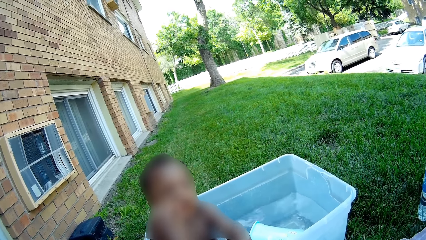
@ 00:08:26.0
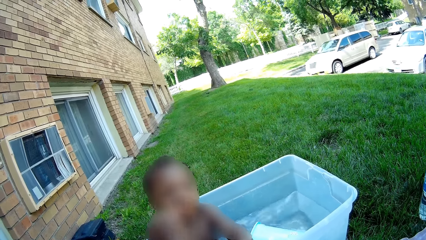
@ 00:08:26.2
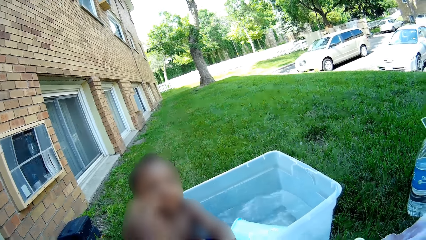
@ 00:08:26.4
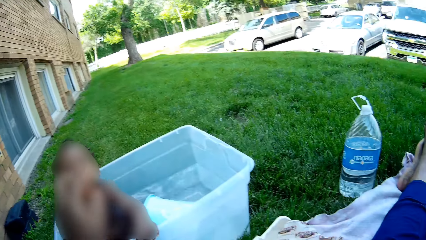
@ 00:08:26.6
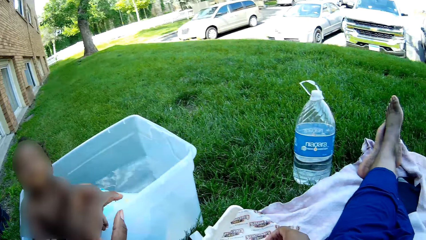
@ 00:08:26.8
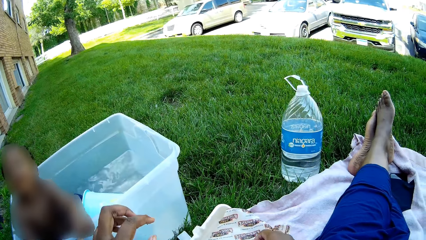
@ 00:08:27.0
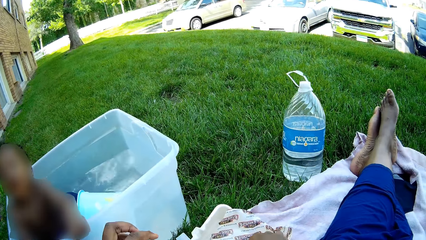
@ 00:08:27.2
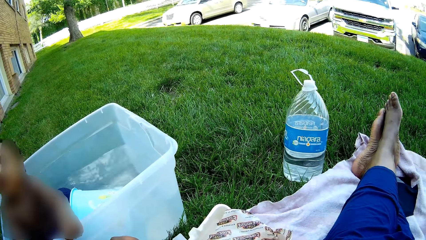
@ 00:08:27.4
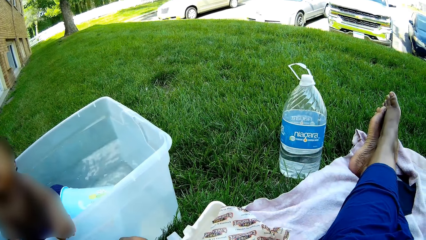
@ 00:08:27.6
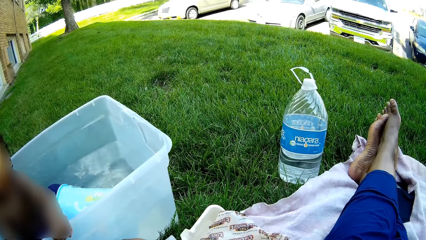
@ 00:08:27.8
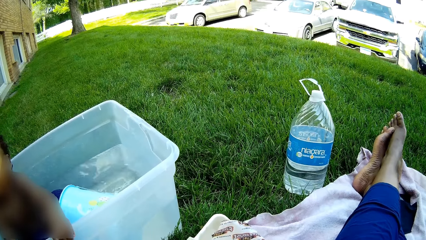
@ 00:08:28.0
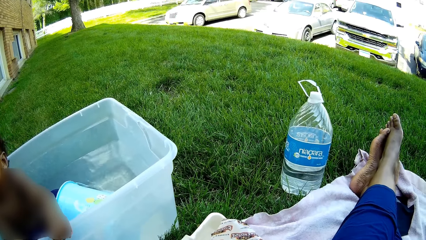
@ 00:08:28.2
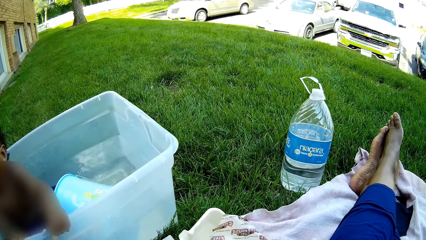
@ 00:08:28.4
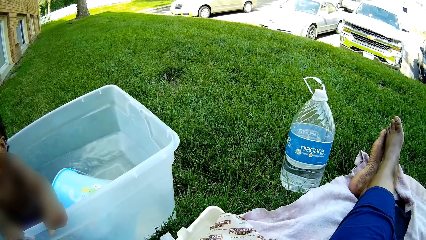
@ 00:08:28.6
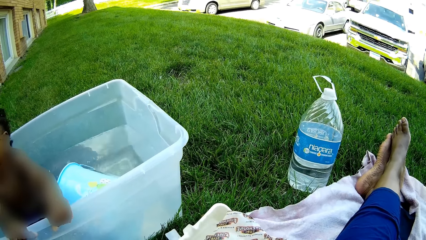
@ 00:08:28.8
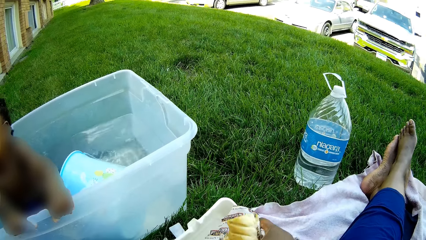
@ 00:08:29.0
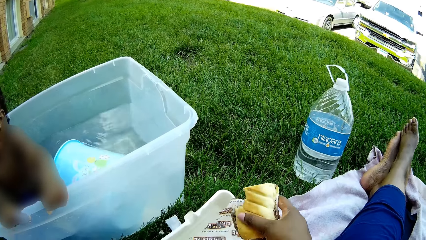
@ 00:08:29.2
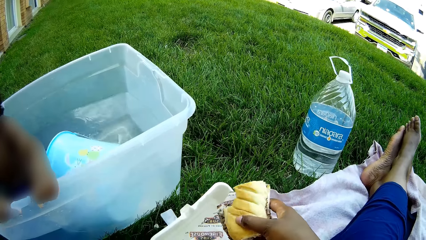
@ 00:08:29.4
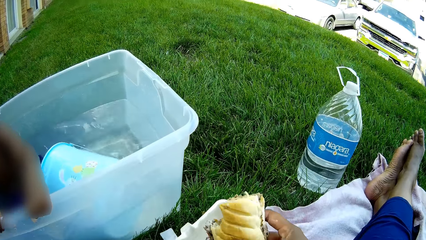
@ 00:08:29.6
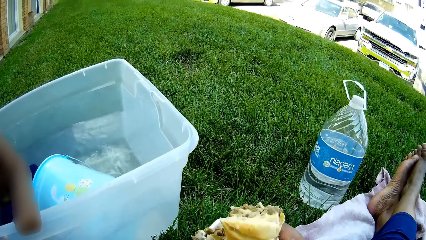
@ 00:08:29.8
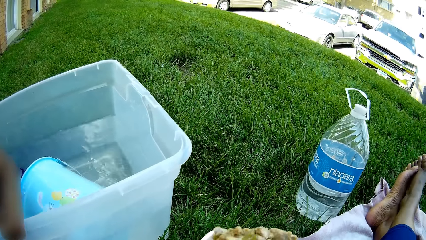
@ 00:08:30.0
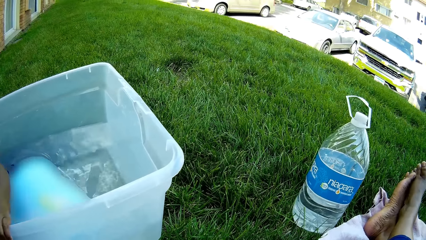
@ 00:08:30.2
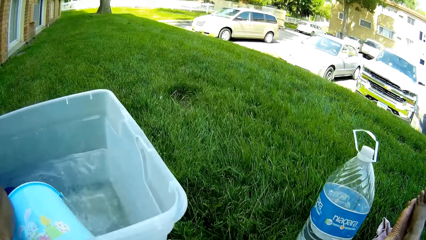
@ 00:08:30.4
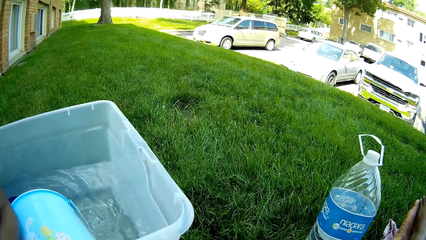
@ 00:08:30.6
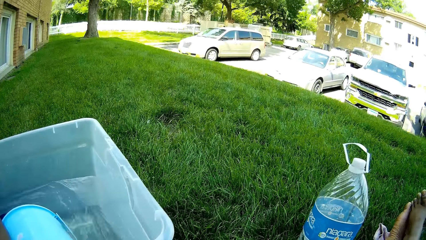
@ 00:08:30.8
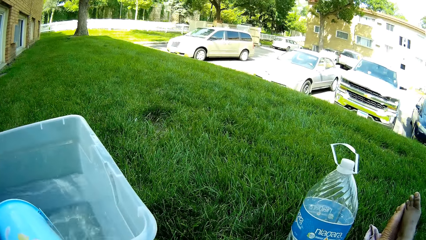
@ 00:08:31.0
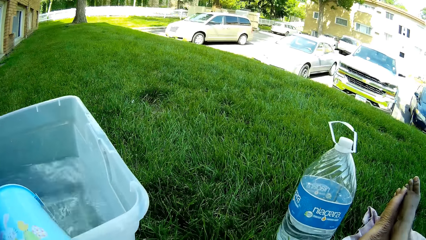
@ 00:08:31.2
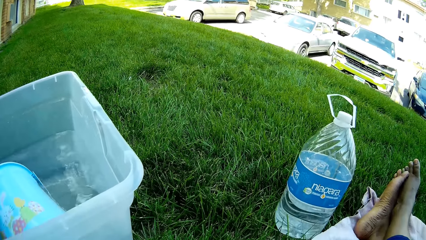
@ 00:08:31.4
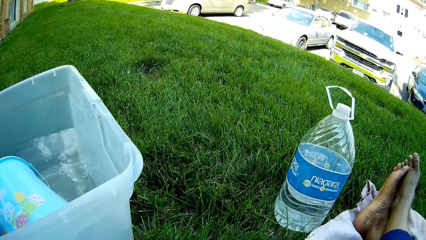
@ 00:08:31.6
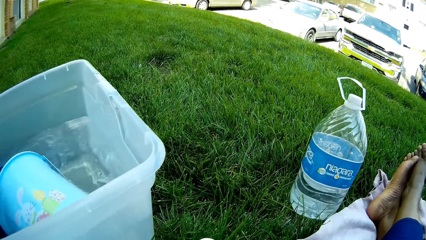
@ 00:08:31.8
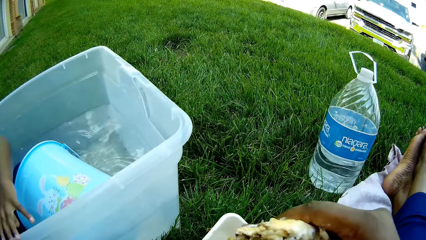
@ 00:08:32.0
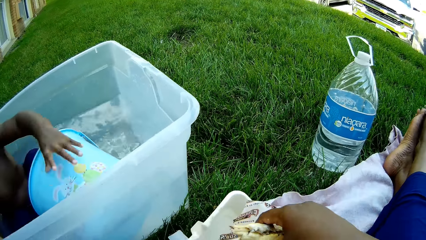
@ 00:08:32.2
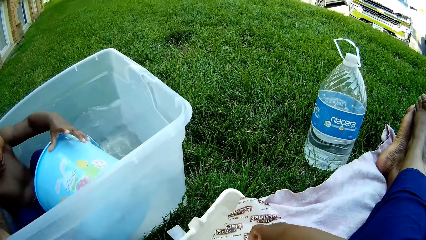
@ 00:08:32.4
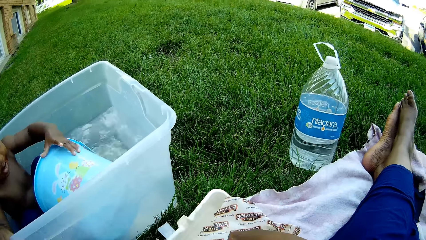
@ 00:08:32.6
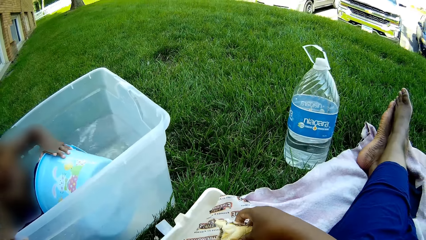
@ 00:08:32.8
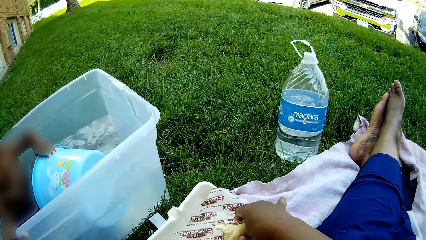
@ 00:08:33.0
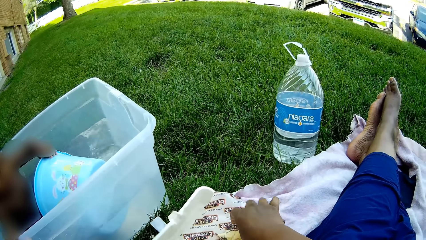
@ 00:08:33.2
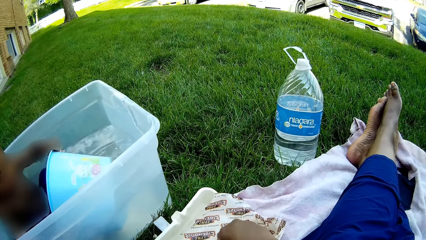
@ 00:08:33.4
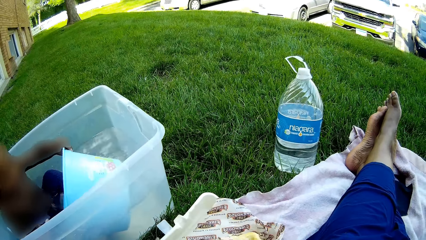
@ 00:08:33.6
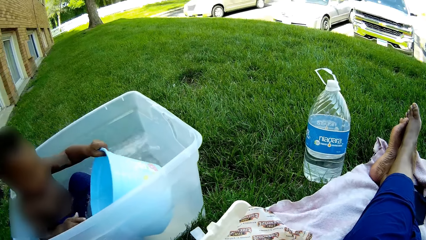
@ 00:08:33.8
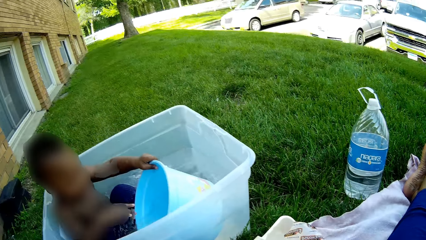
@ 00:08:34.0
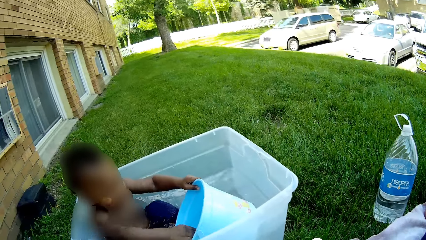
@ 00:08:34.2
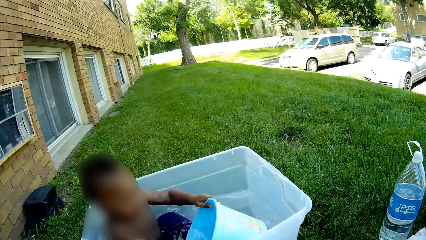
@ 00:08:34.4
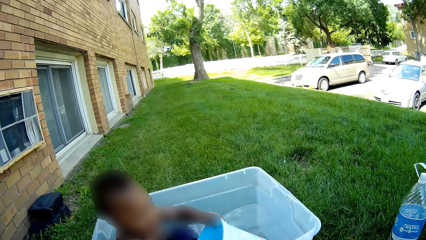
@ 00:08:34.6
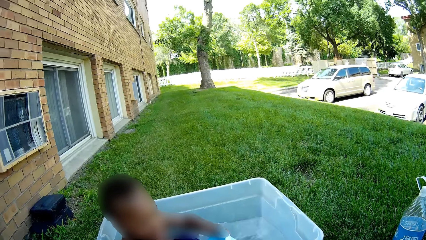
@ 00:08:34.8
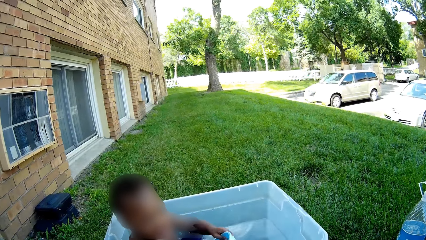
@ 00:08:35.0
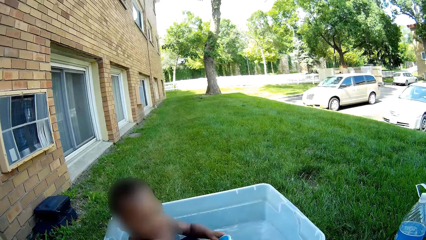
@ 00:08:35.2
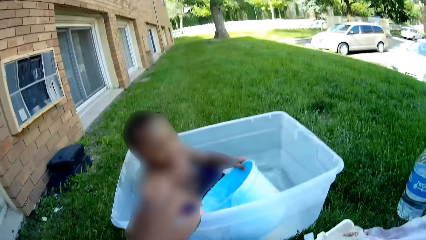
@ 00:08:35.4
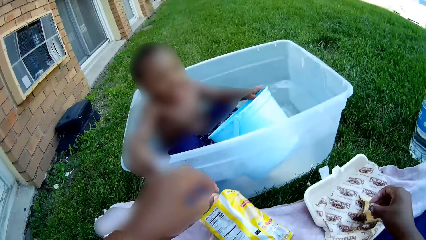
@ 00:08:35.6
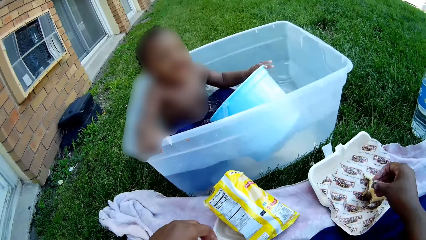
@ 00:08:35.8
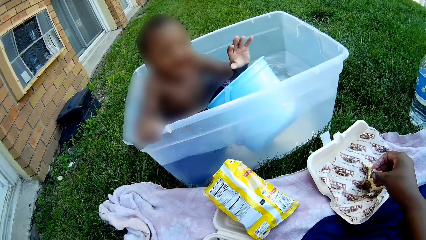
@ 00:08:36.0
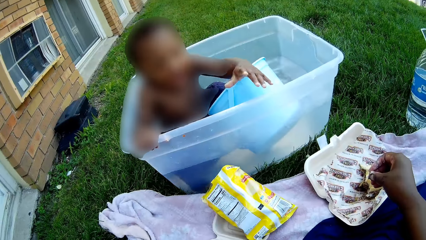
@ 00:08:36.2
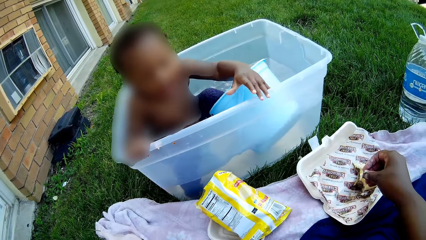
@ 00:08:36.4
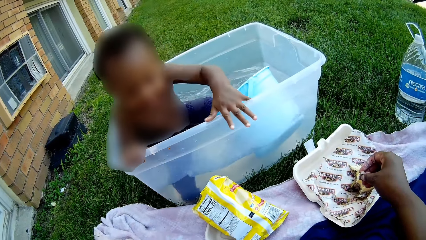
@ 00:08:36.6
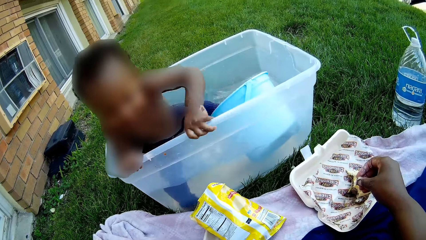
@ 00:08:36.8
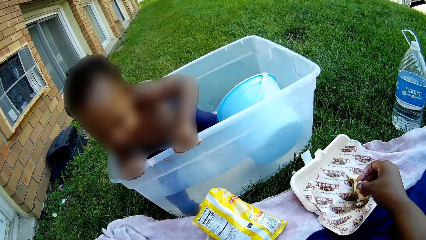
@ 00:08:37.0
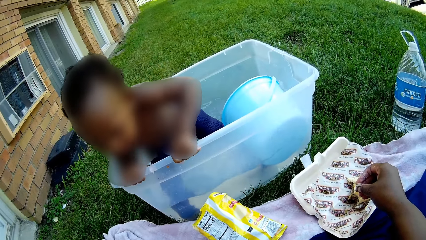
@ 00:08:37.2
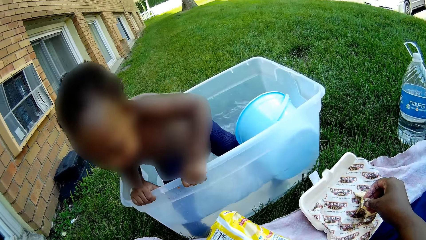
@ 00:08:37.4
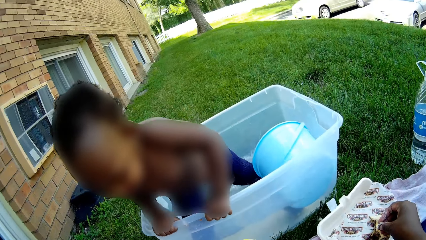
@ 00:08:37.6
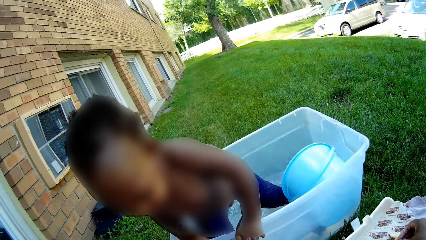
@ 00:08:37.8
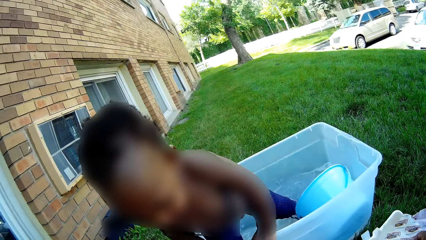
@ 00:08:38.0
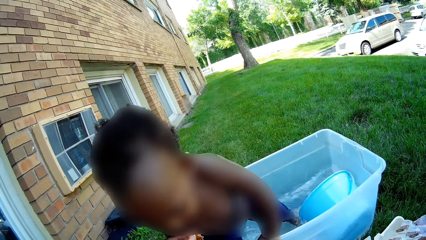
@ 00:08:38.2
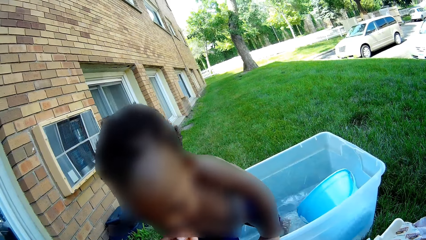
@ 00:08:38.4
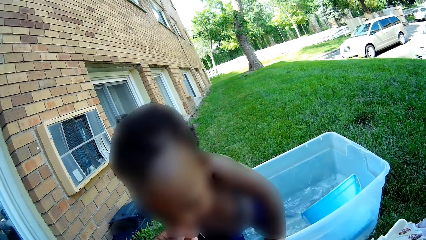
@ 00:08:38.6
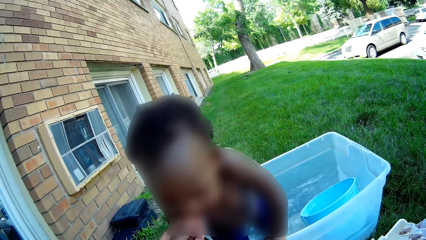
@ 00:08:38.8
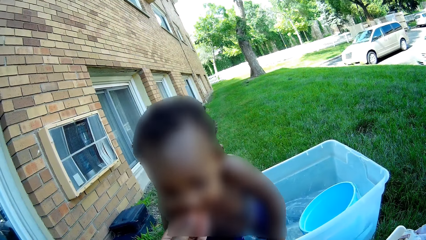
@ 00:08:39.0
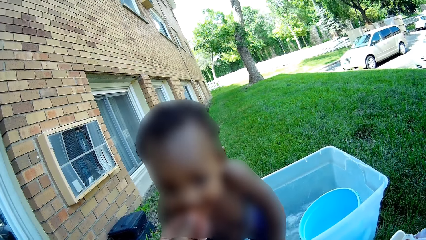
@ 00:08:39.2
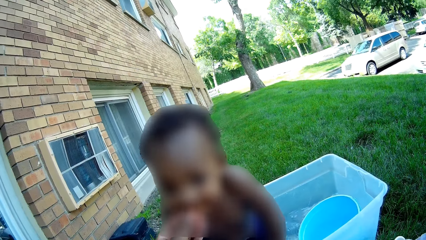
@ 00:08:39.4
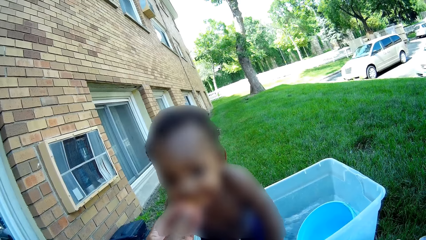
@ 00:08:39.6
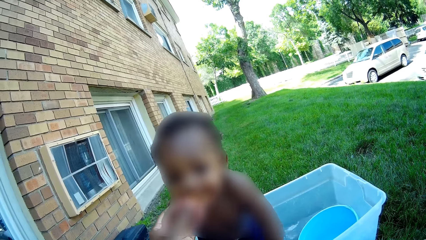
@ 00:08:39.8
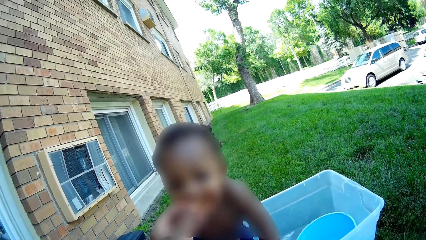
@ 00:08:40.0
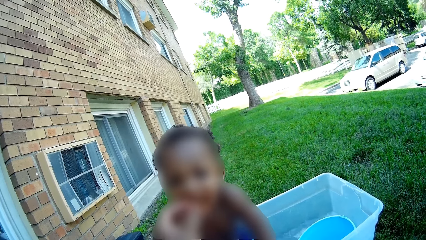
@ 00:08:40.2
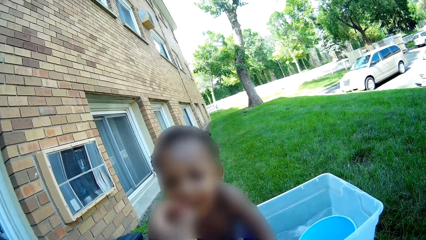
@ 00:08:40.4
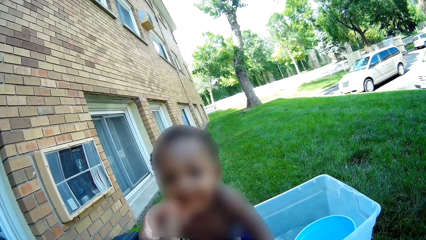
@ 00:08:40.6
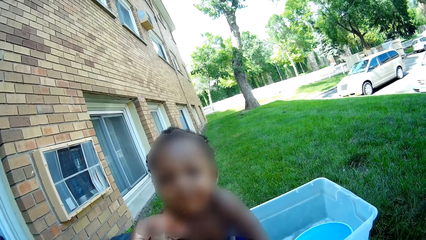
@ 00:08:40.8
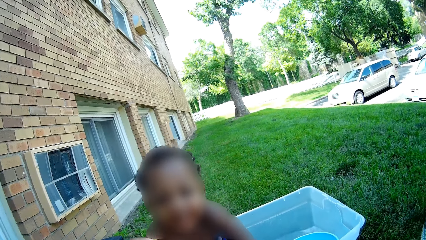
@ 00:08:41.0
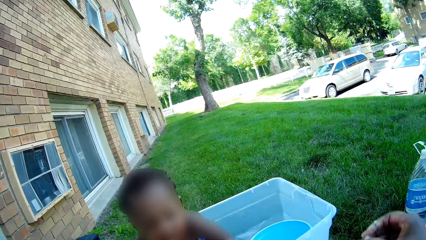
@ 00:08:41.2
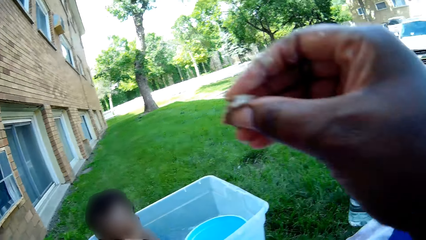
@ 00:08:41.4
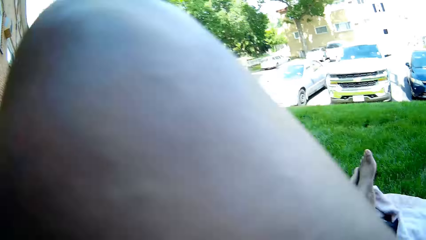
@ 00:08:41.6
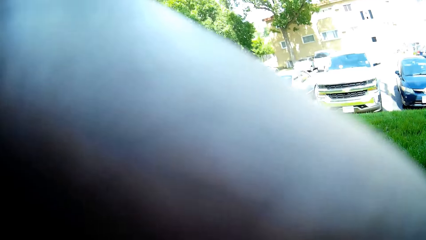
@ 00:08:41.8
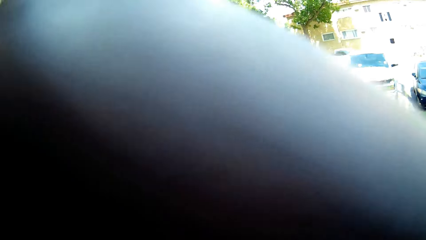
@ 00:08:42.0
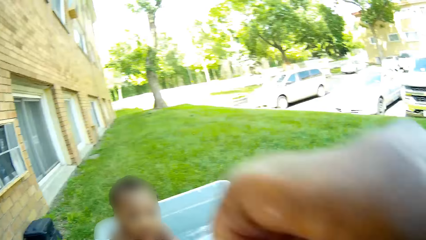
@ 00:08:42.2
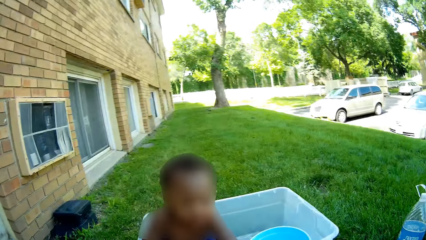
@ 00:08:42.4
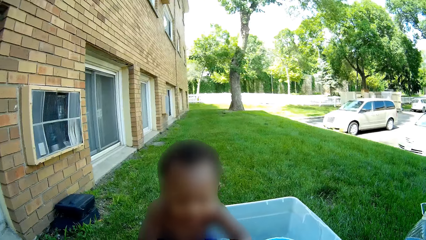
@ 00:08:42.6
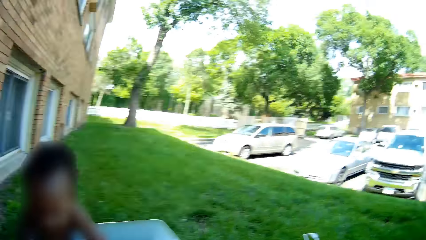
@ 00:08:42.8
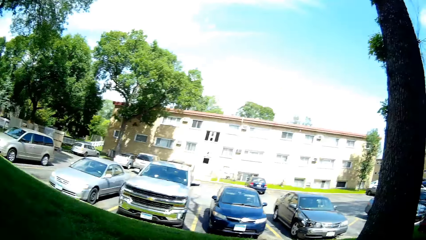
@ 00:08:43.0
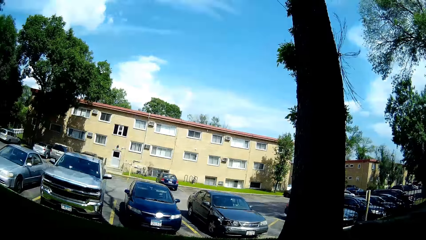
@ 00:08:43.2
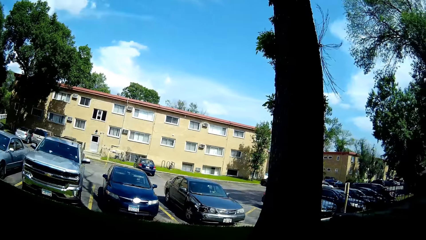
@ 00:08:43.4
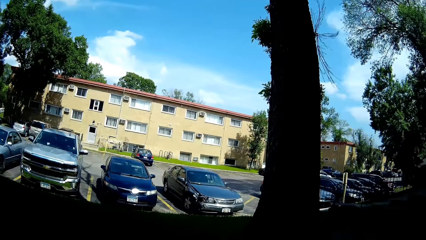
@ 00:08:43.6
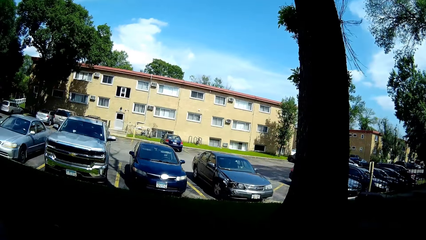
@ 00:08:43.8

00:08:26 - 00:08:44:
The camera wearer picks up the chicken pie in the polystyrene meal box on the mat with her right hand. She takes the chicken pie towards her mouth. She drops the chicken pie in her right hand in the polystyrene meal box on the mat. She takes food from the polystyrene meal box on the mat with her left hand. She feeds the boy with food in her left hand. She cleans her face with her right hand.
